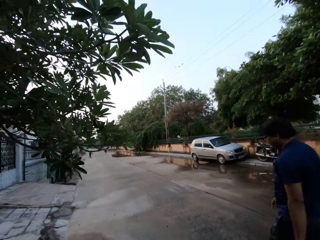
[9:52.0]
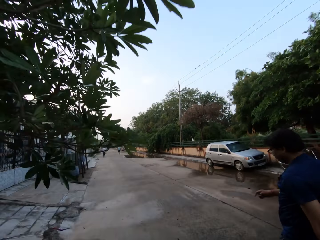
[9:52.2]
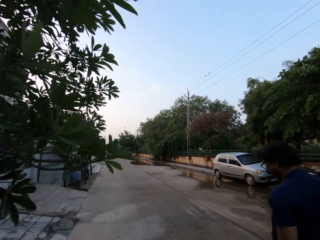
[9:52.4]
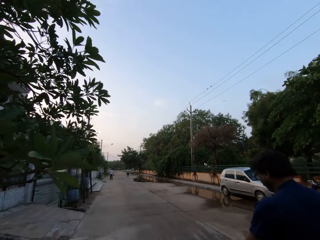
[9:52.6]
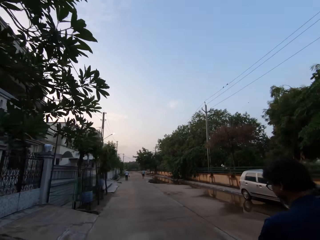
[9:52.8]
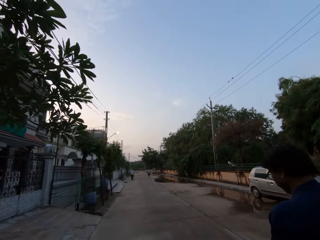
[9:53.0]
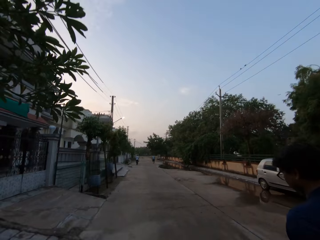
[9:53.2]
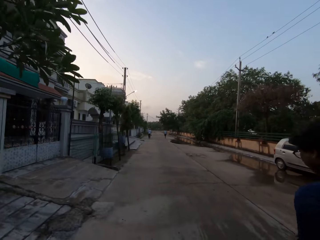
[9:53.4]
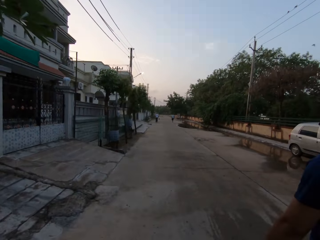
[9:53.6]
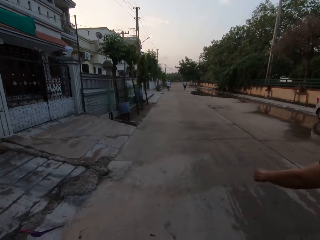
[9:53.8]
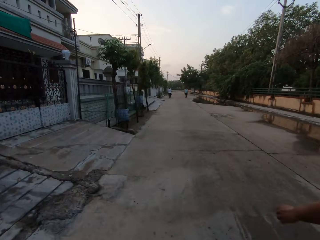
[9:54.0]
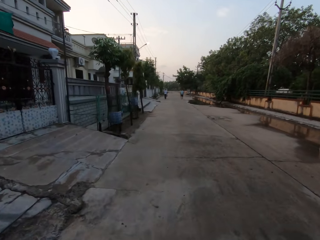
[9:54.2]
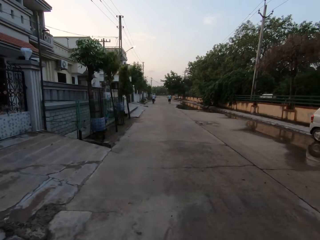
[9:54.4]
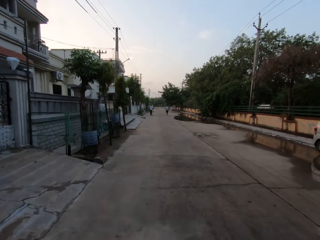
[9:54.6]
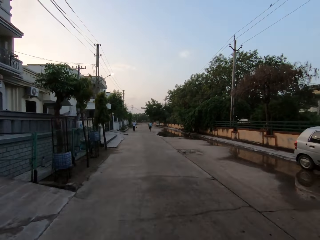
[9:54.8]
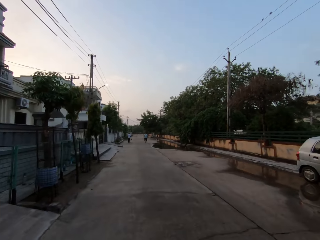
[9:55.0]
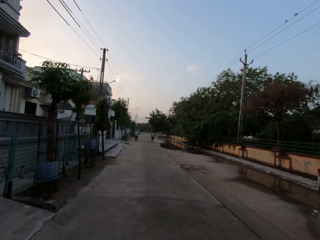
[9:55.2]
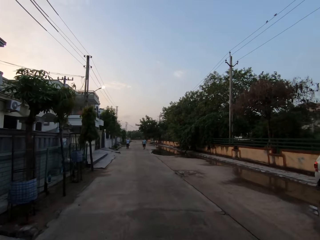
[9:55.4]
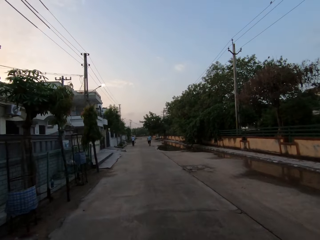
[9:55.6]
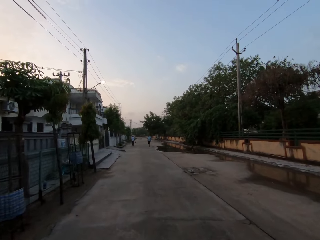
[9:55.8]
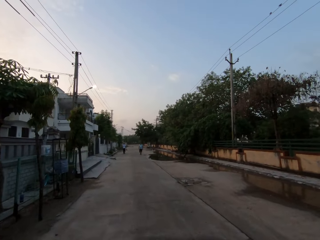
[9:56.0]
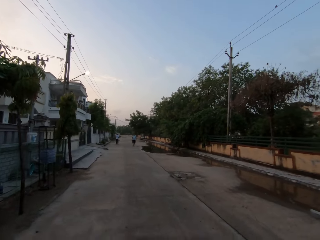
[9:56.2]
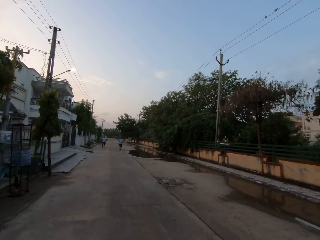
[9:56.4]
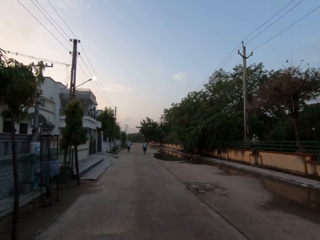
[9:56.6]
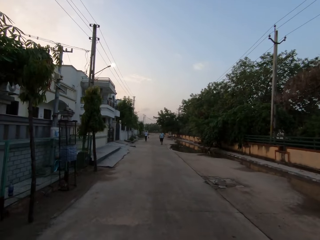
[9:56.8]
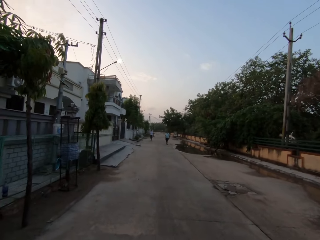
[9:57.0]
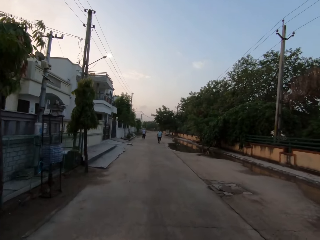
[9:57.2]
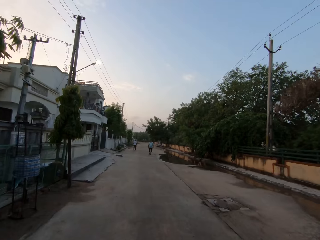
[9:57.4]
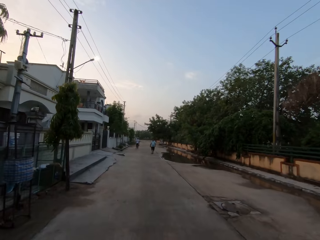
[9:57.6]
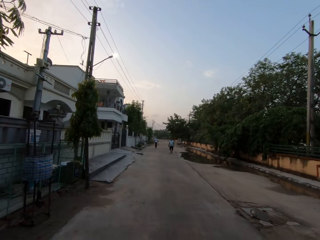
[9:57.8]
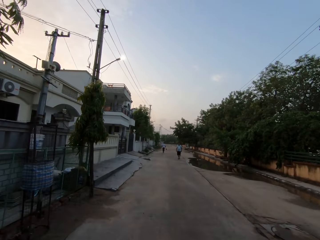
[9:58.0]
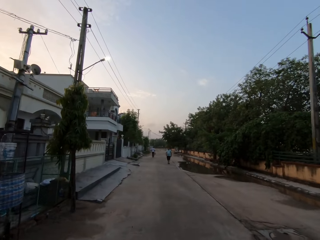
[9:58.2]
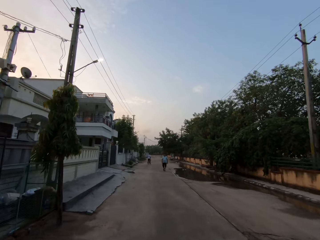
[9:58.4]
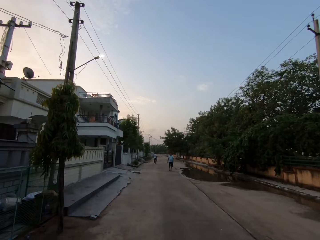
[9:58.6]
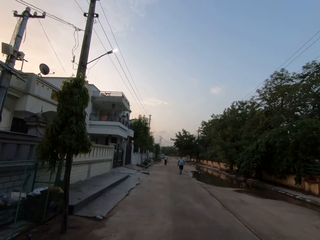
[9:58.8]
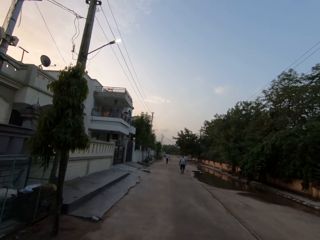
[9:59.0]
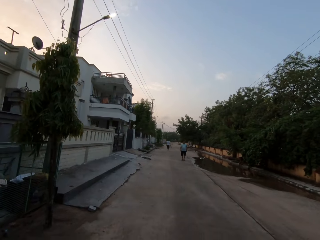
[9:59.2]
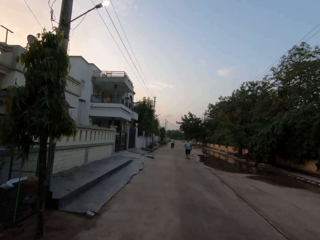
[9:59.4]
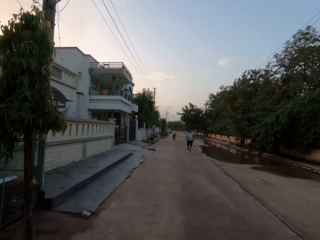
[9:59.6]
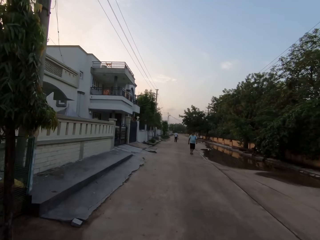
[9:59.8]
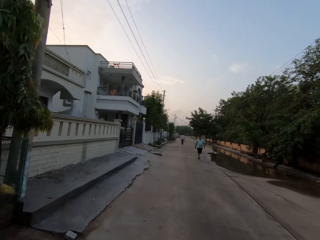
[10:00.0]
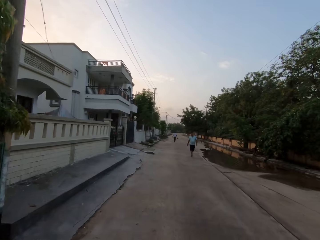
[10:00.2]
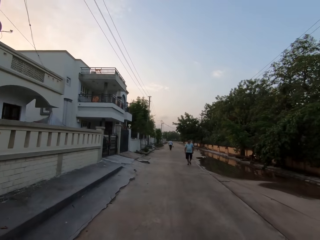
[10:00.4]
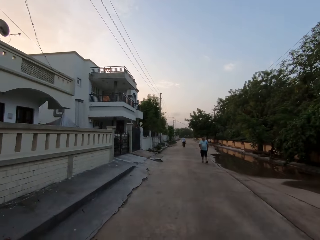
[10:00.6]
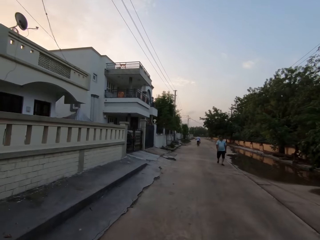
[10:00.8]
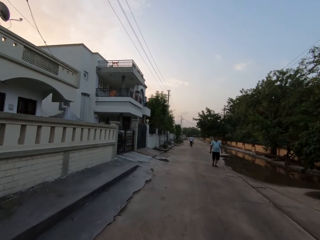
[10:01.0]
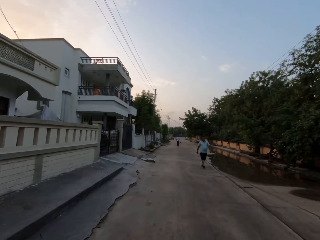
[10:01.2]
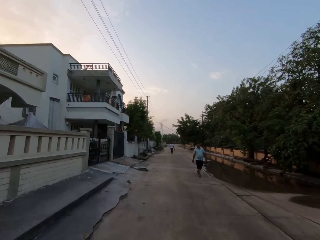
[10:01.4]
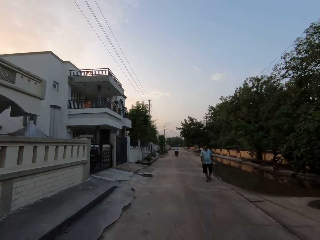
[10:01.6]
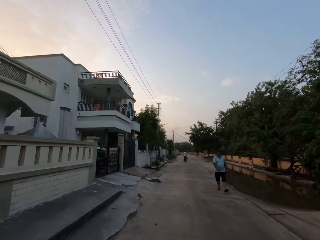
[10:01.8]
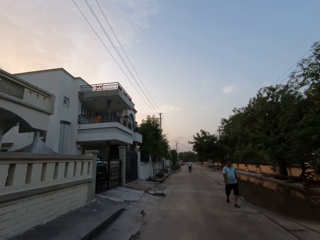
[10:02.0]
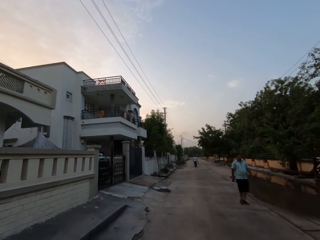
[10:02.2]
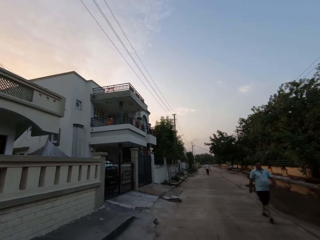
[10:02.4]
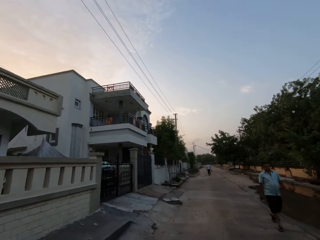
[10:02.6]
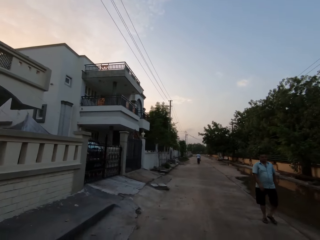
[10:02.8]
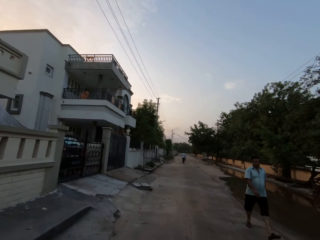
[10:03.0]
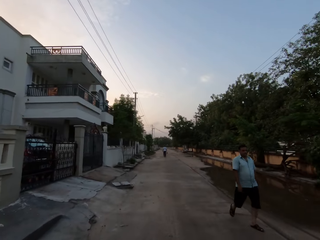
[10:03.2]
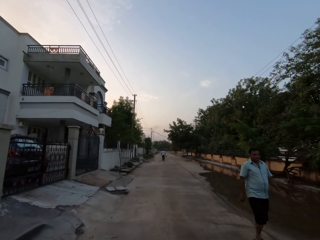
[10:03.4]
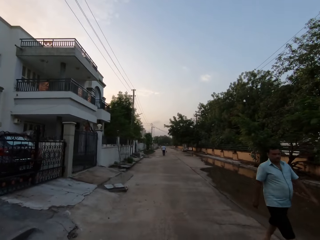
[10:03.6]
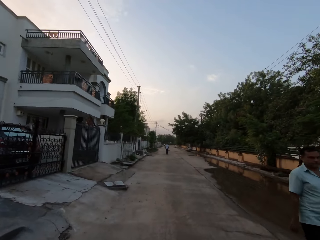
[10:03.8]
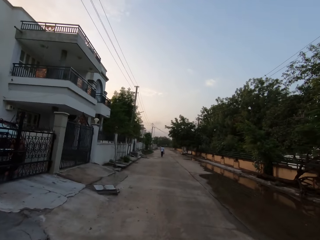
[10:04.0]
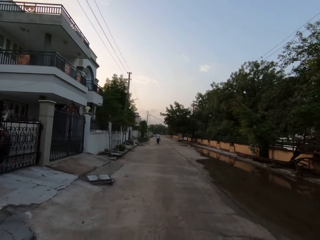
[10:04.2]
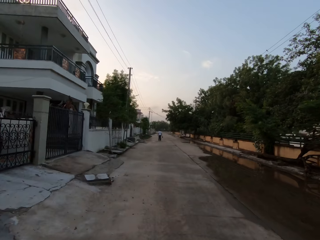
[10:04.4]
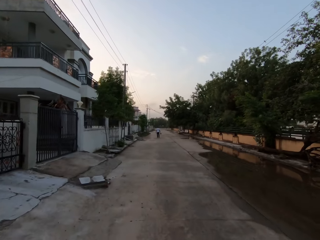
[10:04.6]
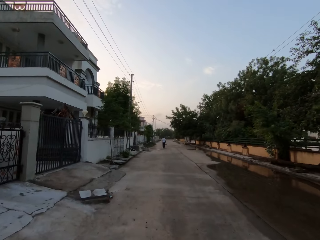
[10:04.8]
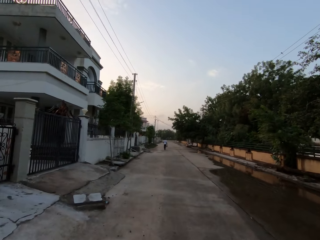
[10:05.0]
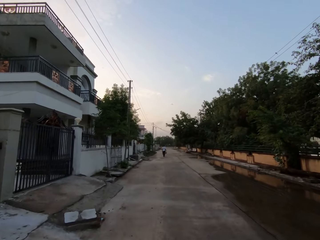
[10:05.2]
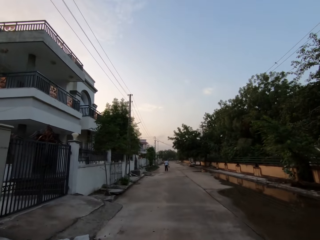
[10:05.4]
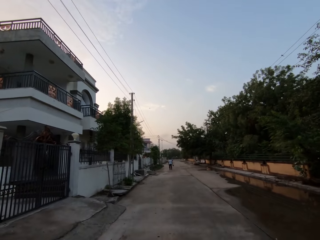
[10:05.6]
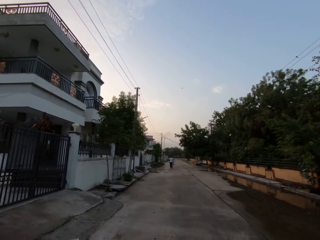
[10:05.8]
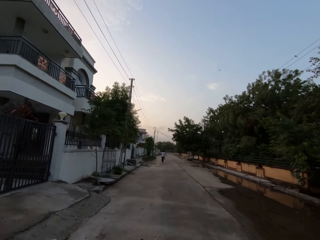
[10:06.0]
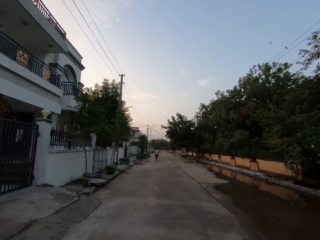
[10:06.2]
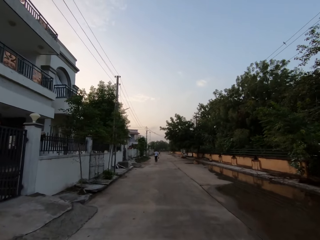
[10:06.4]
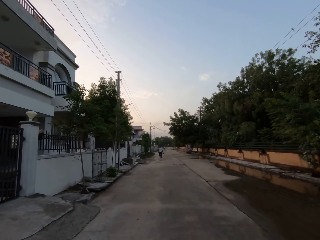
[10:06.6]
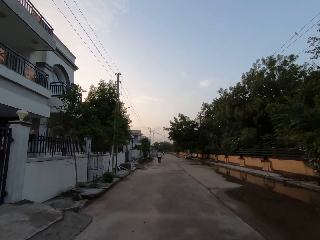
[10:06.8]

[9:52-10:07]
The camera wearer speaks to the man and walks together with the man. The man speaks to the camera wearer. The camera wearer speaks to the man. Another man walks towards the camera wearer. The camera wearer walks past a man on the road. They speak to the first man.

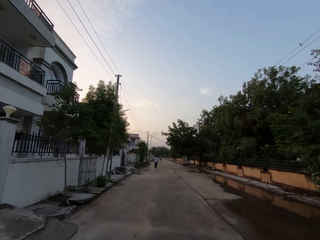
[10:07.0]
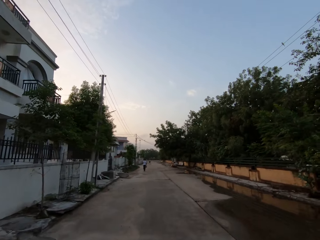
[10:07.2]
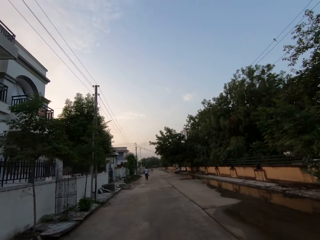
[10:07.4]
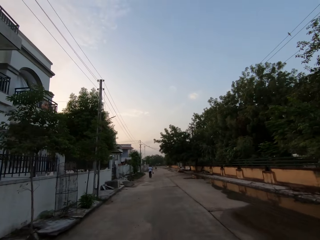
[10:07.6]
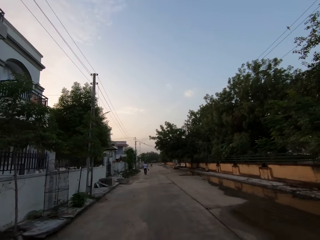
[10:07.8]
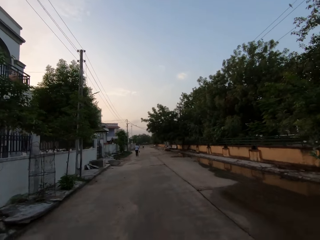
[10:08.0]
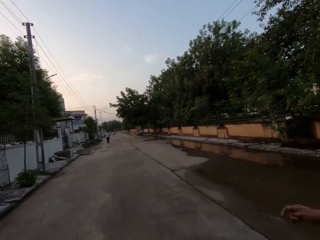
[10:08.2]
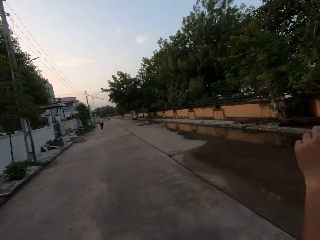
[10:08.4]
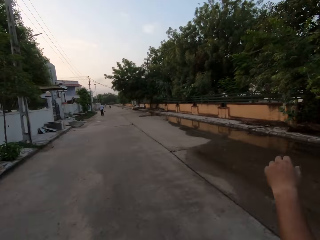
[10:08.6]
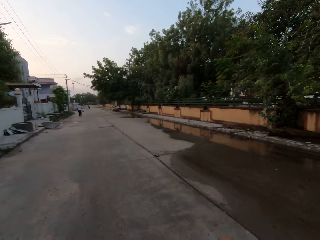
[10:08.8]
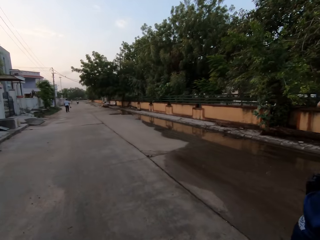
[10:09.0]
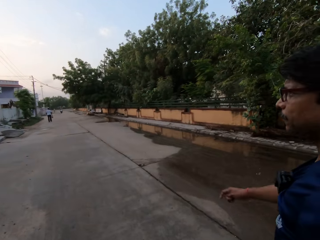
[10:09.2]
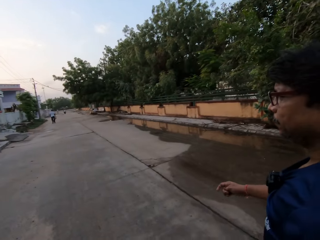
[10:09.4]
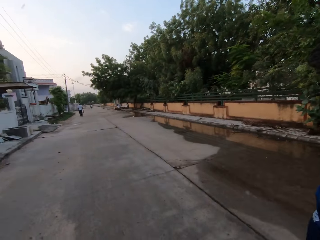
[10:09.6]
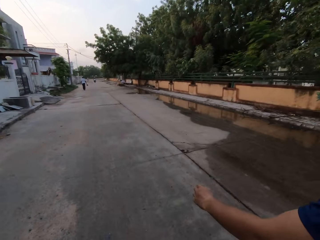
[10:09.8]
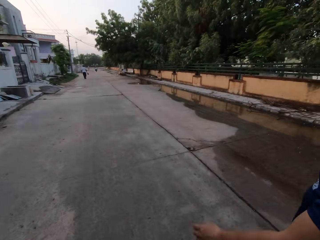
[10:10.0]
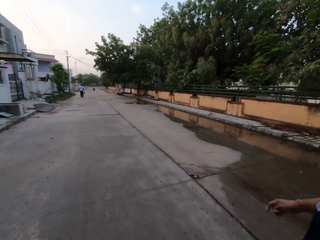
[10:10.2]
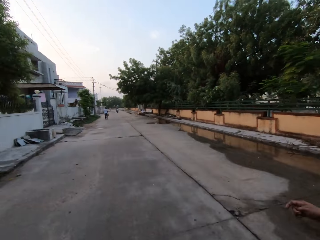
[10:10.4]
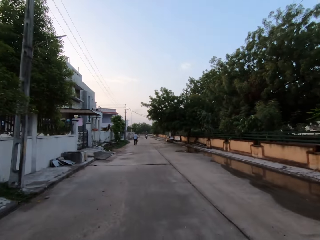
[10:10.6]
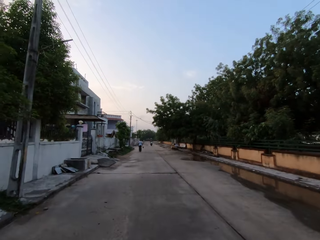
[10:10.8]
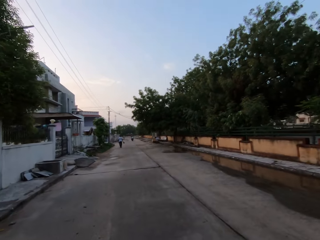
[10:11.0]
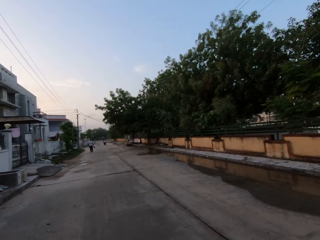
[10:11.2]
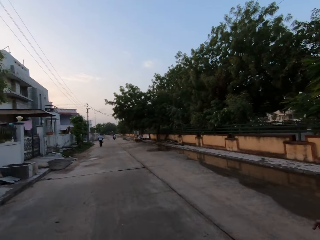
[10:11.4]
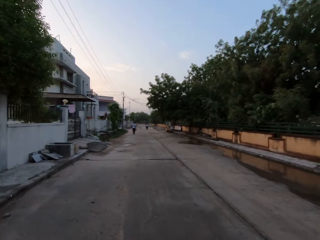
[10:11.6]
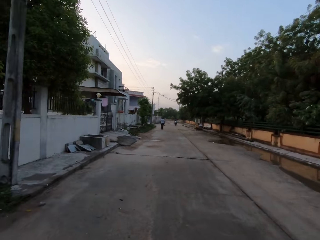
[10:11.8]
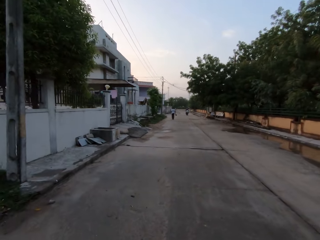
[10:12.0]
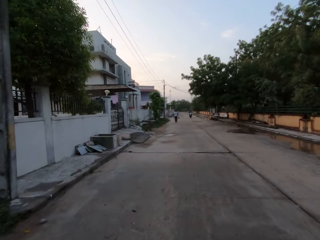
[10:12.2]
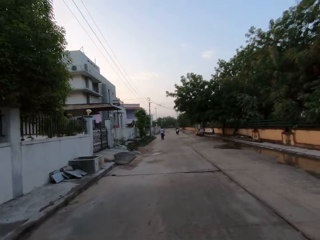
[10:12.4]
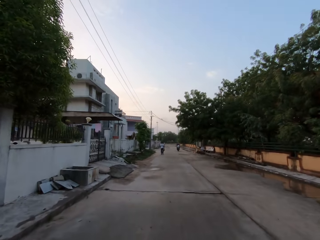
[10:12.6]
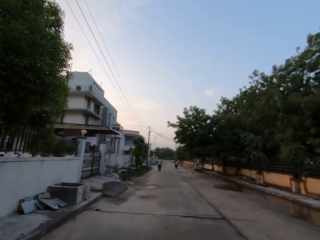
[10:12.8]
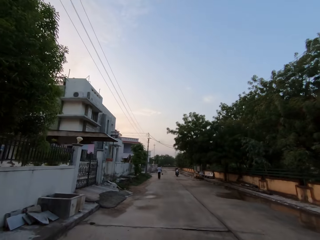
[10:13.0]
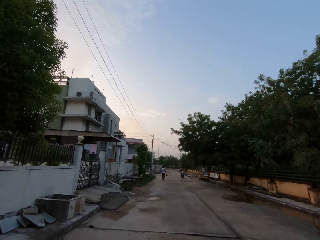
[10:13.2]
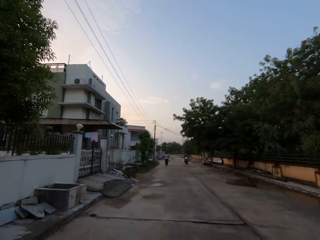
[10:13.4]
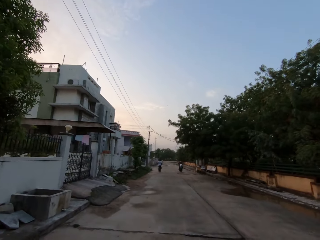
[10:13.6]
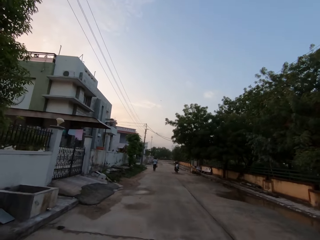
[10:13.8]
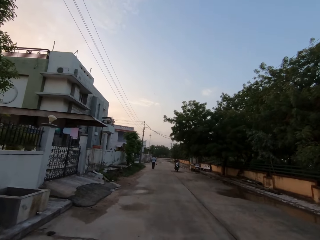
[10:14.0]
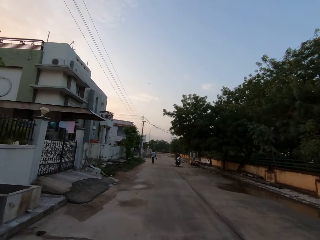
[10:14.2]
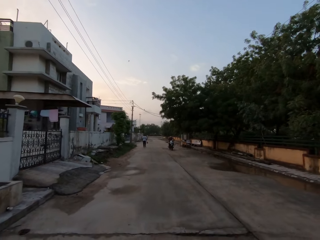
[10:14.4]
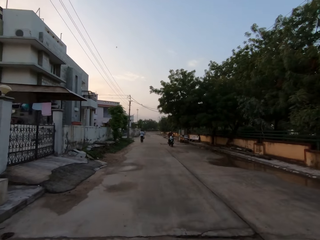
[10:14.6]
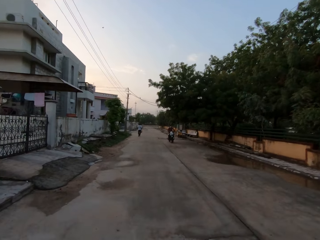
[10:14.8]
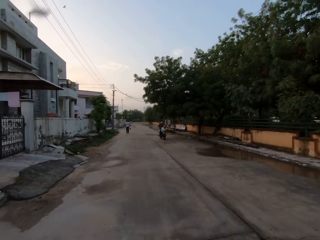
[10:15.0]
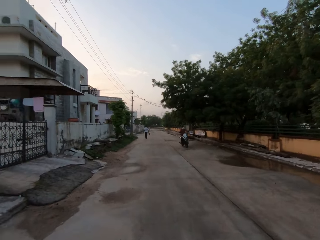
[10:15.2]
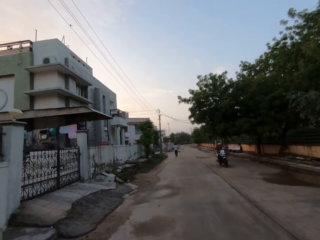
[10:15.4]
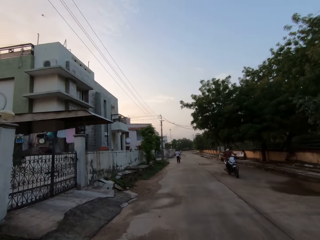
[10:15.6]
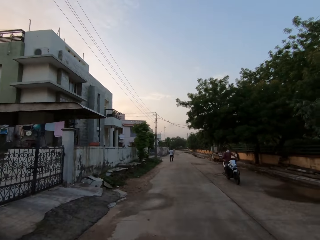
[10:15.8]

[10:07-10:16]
The camera wearer speaks to the man. The man removes his left hand from his face. The man speaks to the camera wearer.
